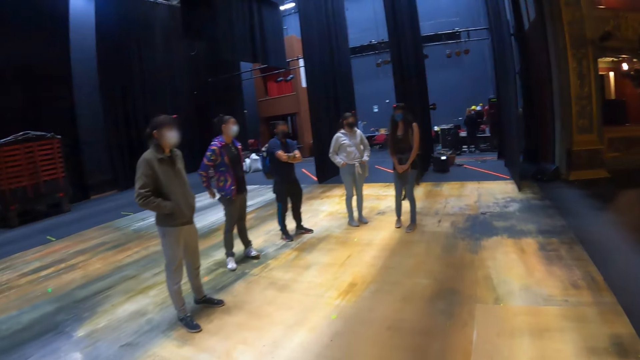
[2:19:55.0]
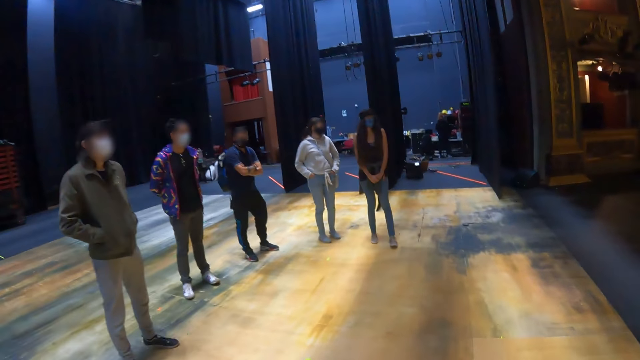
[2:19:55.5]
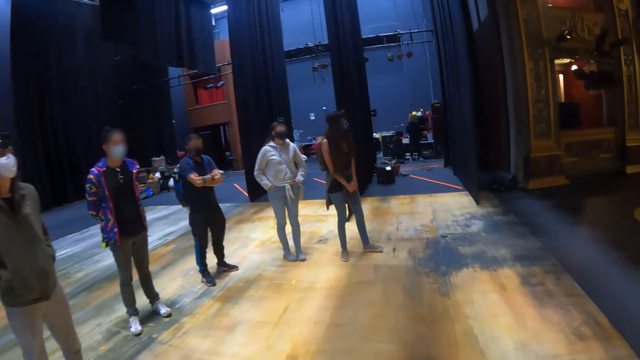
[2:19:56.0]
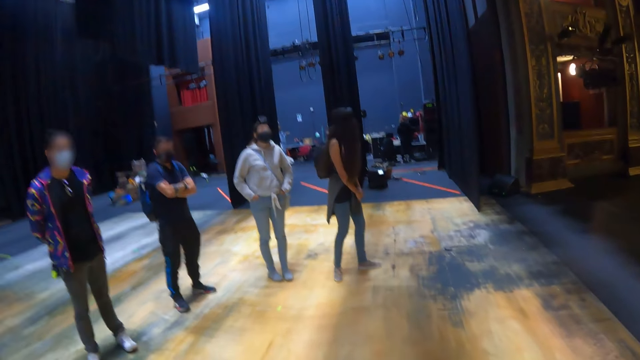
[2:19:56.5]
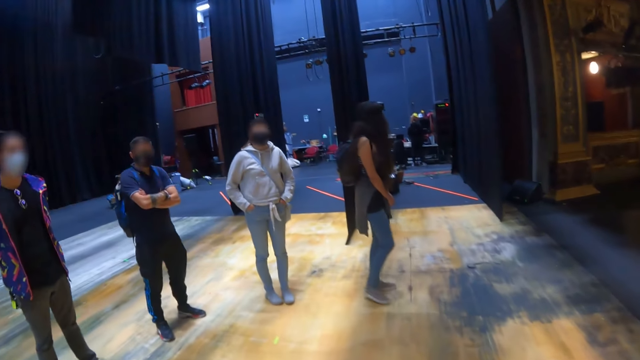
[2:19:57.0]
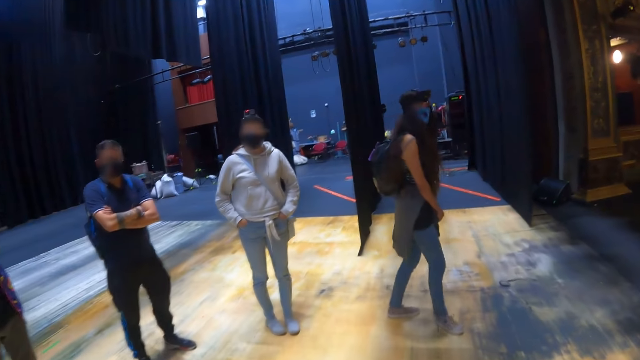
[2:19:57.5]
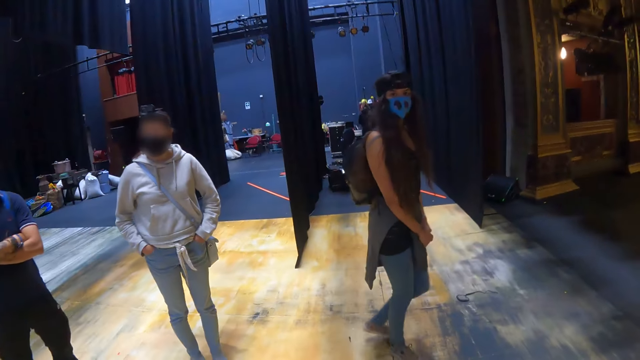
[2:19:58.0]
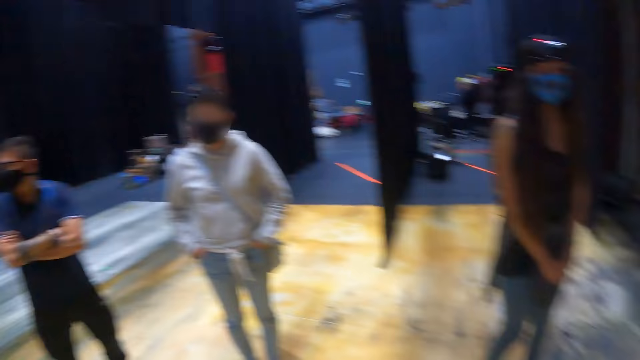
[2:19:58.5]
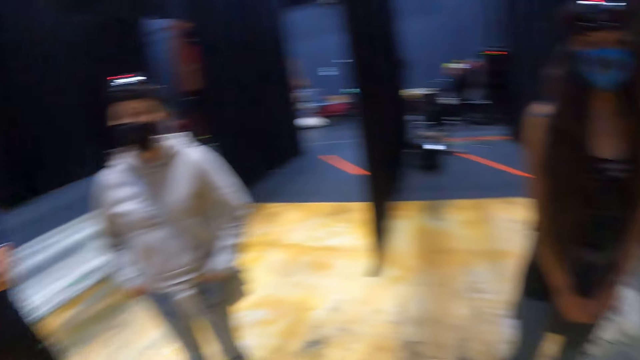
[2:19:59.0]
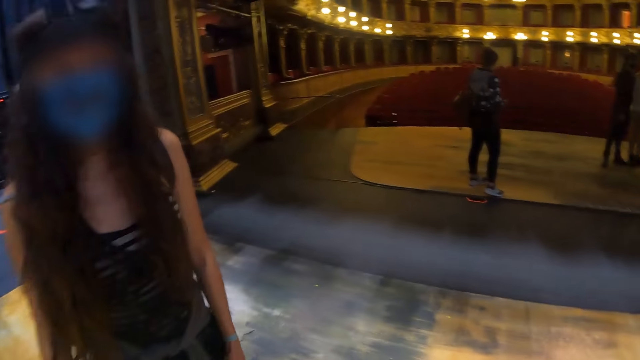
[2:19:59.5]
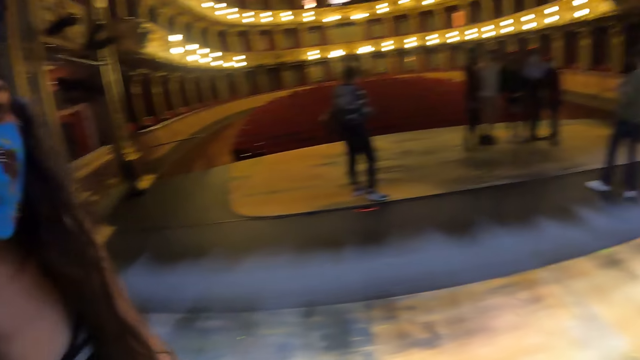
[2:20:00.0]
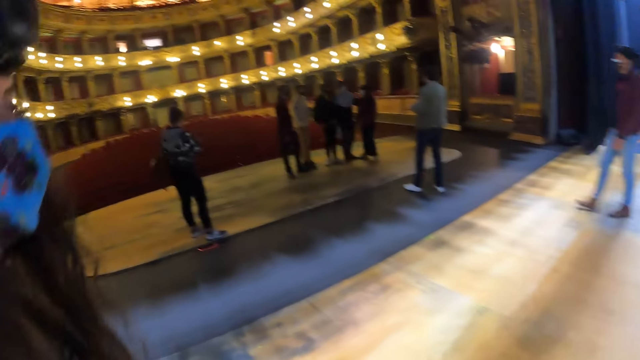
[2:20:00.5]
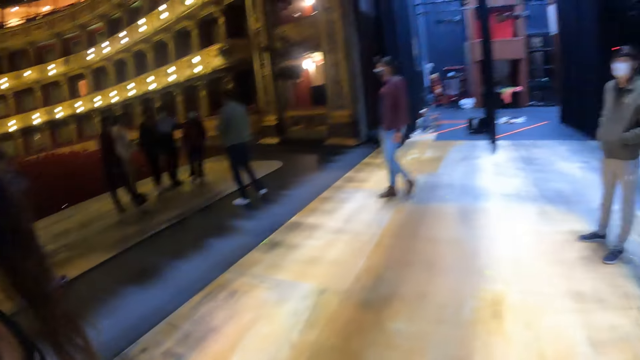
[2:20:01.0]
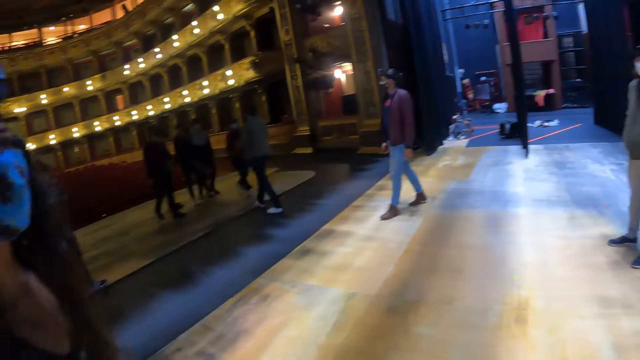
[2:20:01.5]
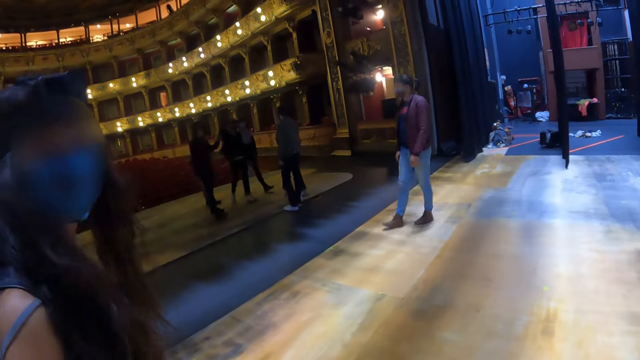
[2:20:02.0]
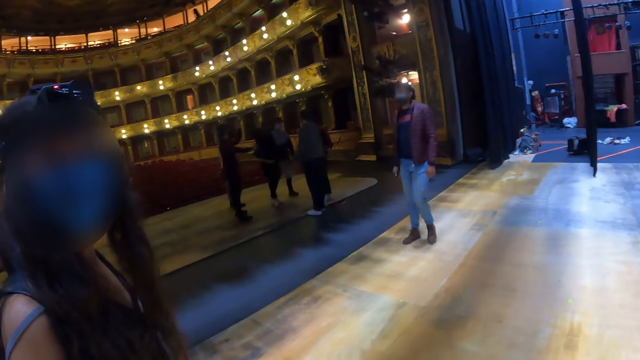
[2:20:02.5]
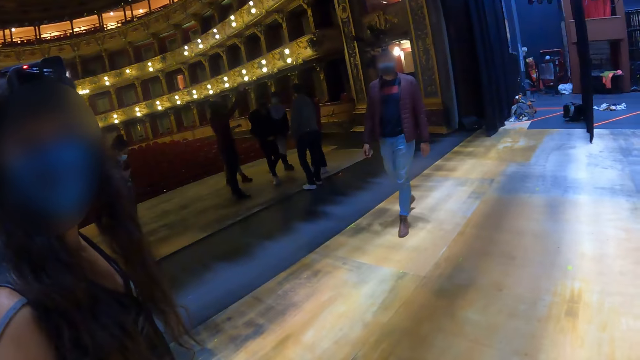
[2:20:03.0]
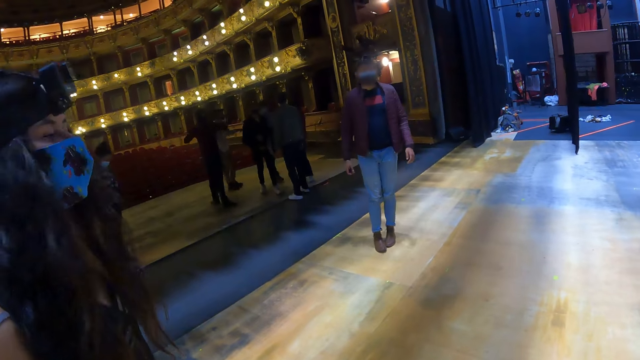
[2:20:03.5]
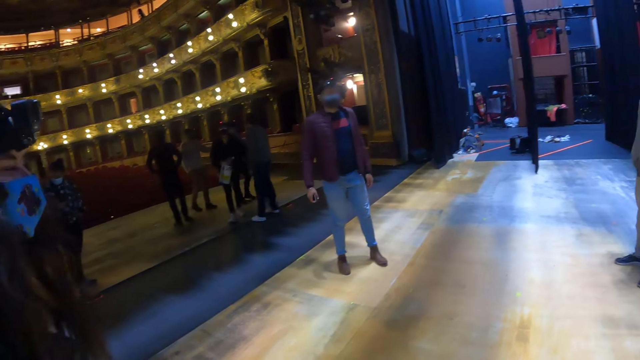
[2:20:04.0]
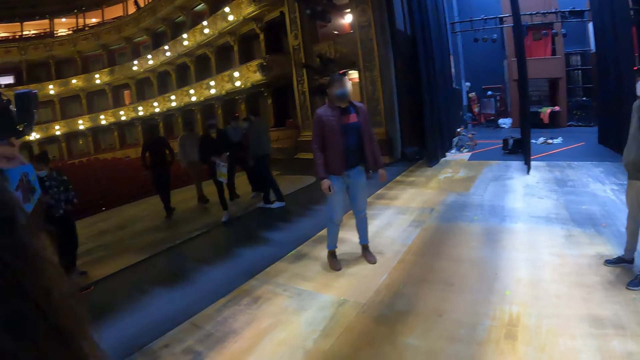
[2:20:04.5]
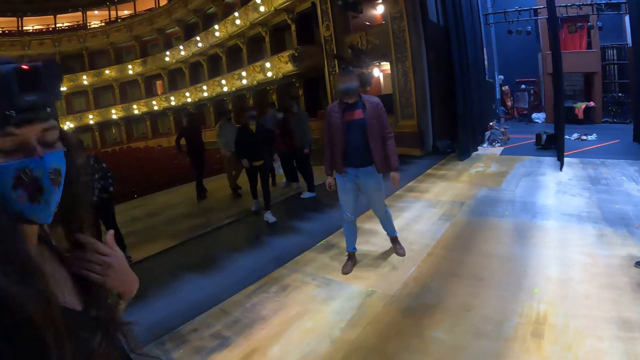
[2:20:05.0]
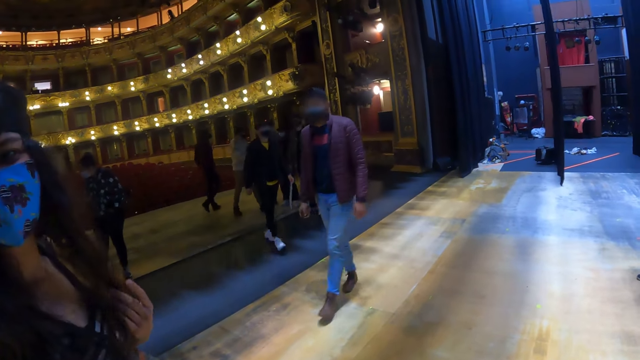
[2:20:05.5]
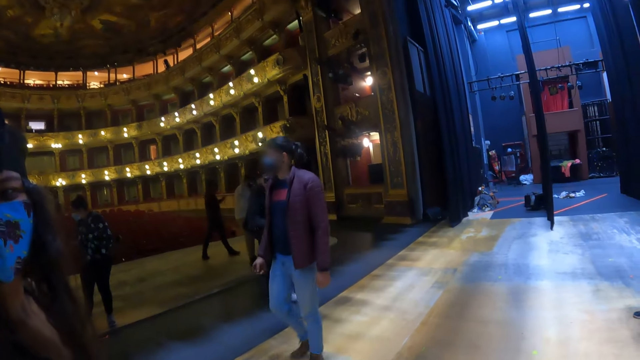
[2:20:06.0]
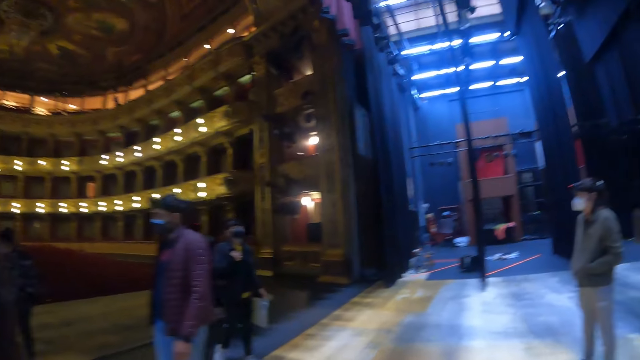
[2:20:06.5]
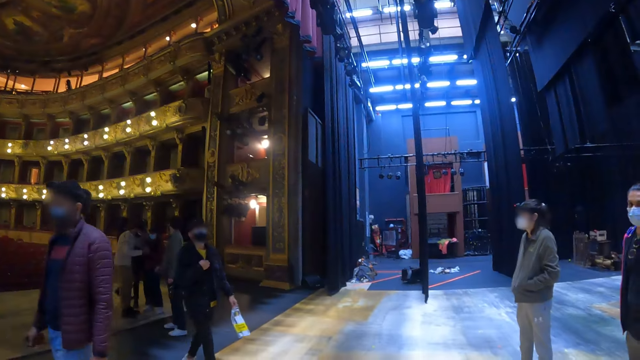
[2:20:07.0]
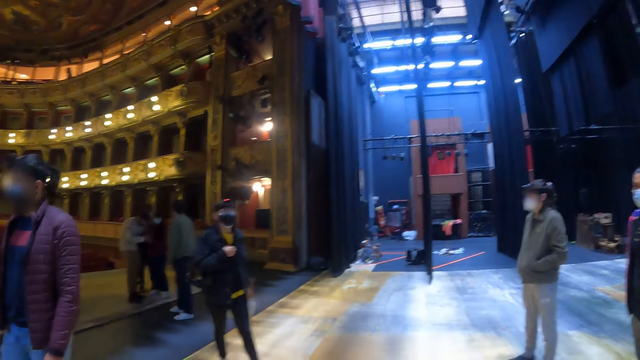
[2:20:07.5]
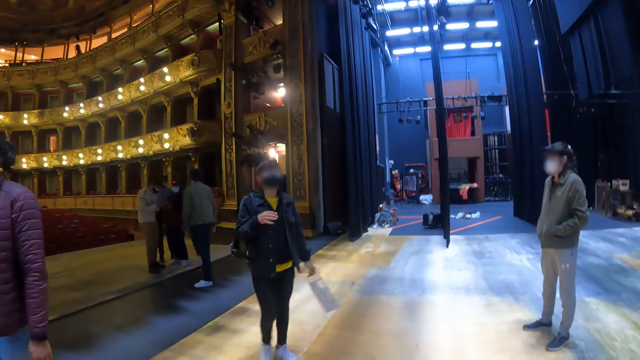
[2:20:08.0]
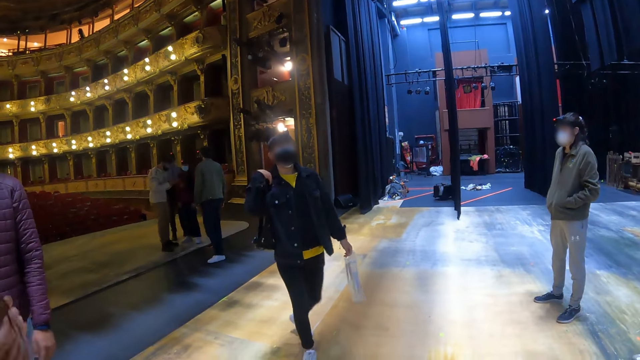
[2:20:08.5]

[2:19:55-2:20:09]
The camera wearer looks around in the theater room. They talk to a lady. They interact with the lady. The lady adjusts her hair. The camera wearer looks around in the theater.

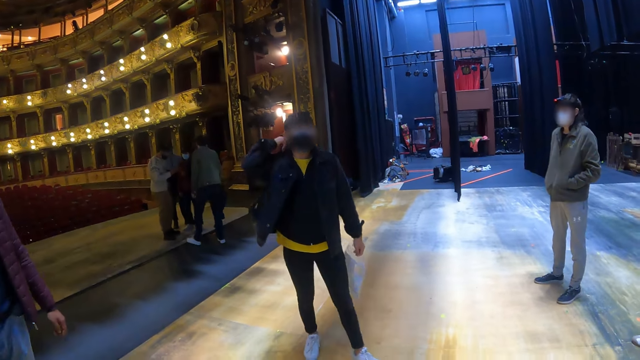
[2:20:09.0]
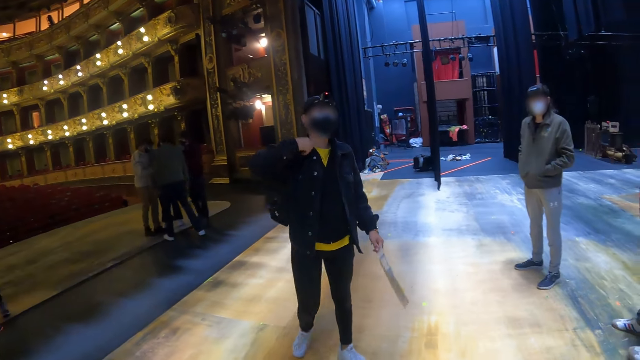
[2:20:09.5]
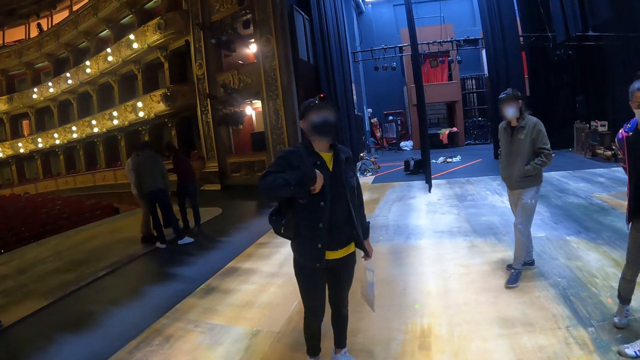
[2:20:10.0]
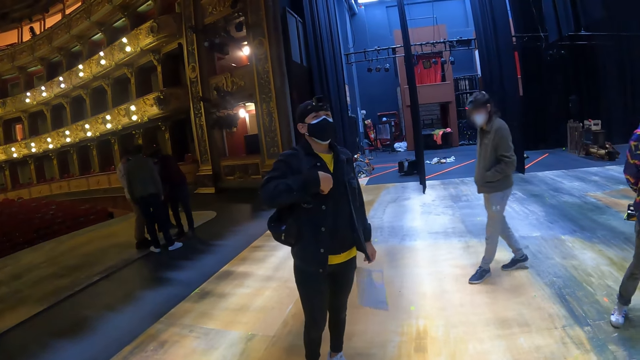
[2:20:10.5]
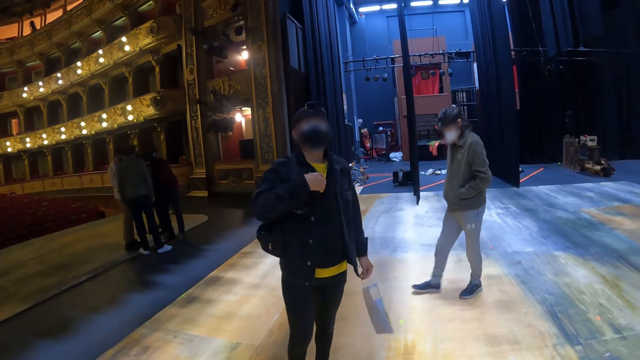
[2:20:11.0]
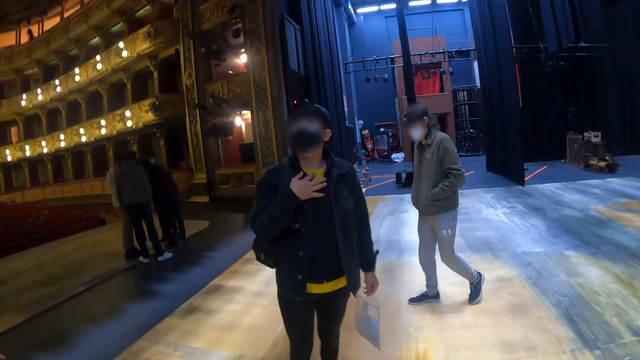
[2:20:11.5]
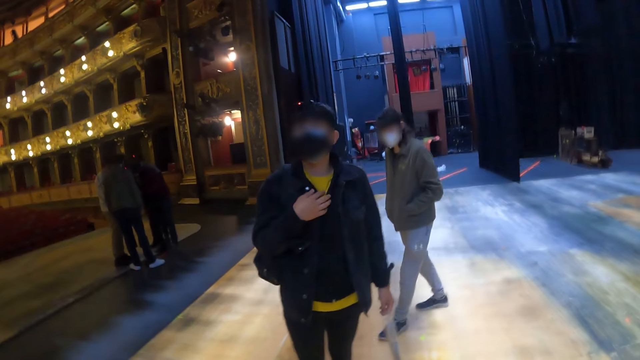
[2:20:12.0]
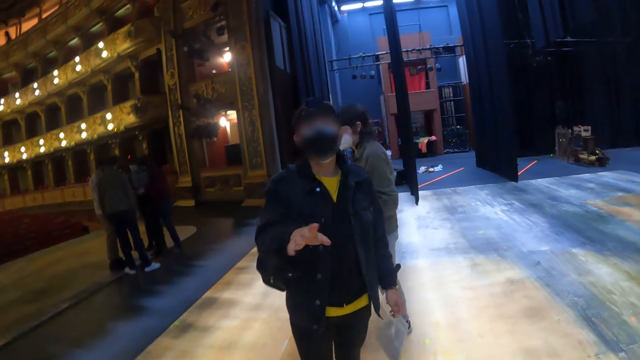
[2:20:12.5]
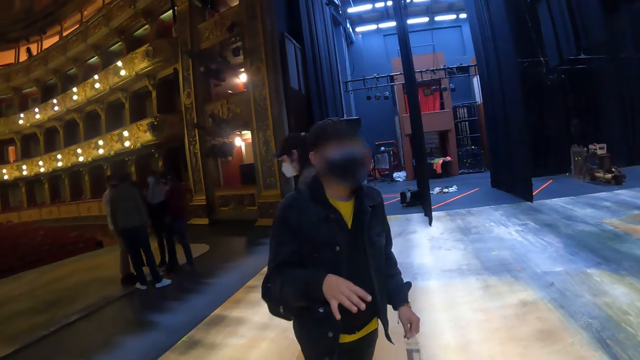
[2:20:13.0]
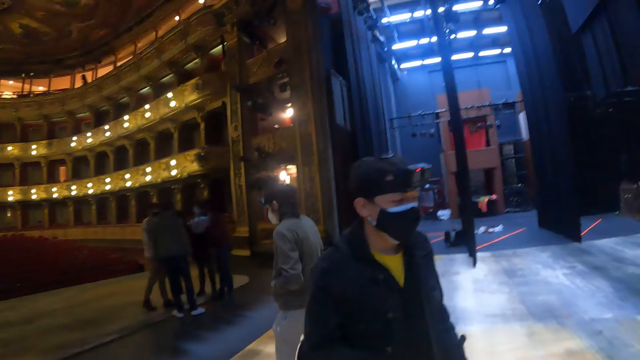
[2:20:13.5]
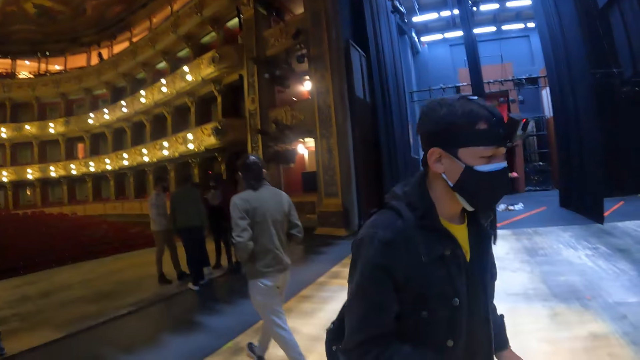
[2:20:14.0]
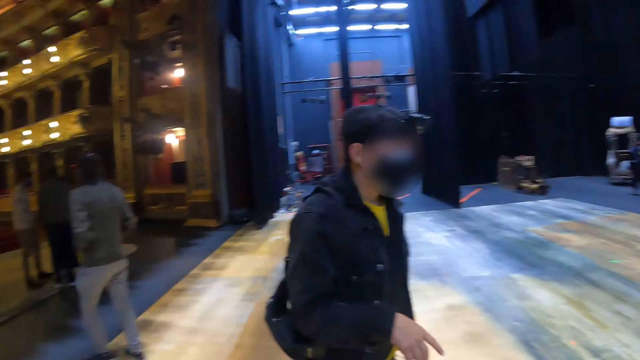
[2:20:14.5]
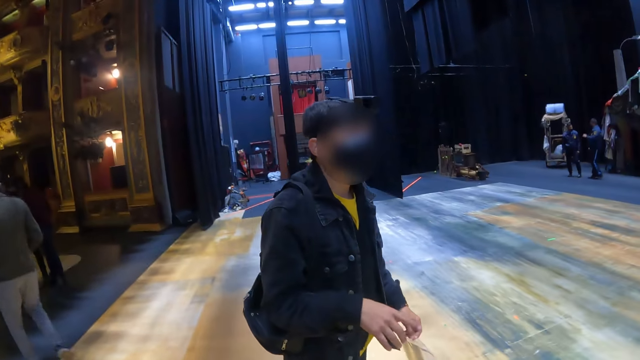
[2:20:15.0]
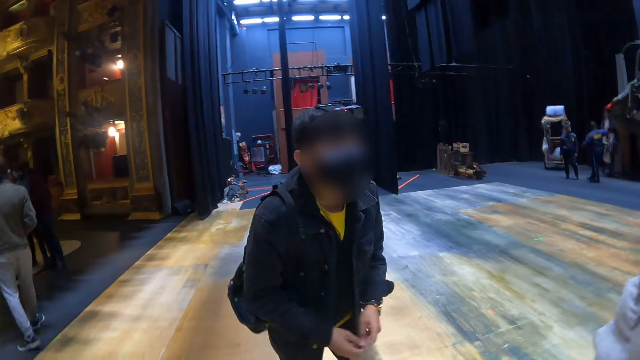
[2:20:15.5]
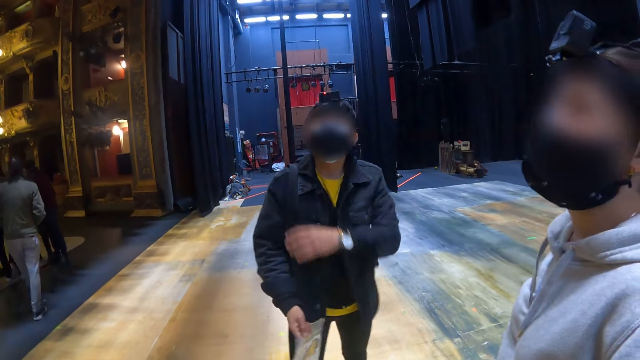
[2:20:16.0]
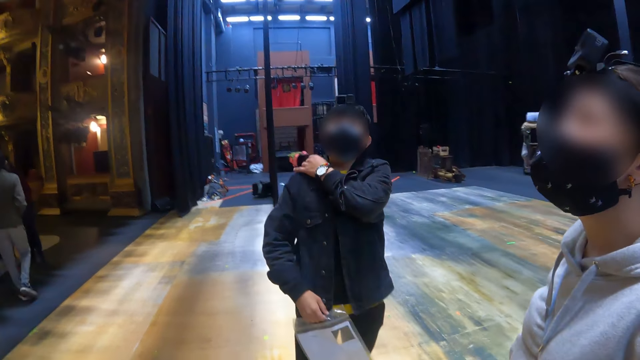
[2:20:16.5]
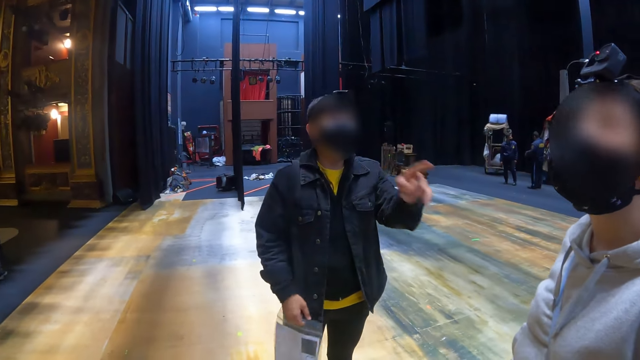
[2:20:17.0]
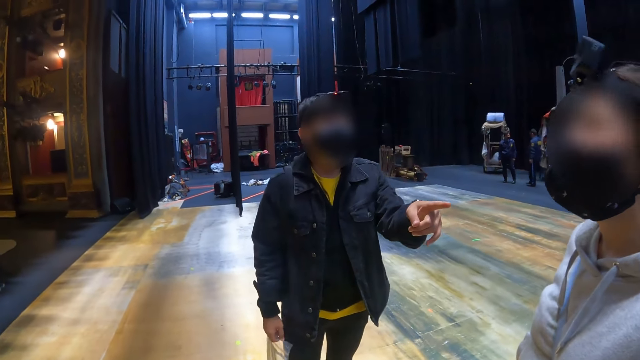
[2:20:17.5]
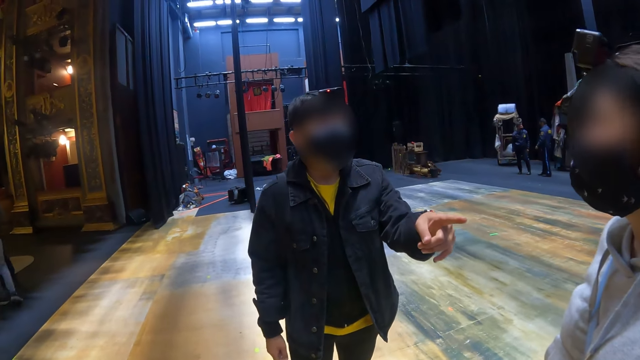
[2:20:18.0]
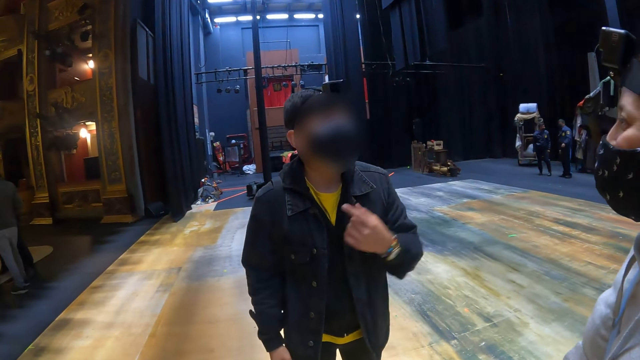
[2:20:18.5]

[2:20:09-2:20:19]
The camera wearer looks at a man. The man uses gestures. The man passes a carrier bag to the right hand. The man uses gestures.
